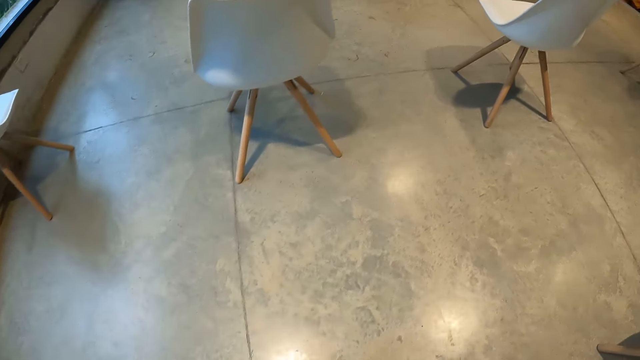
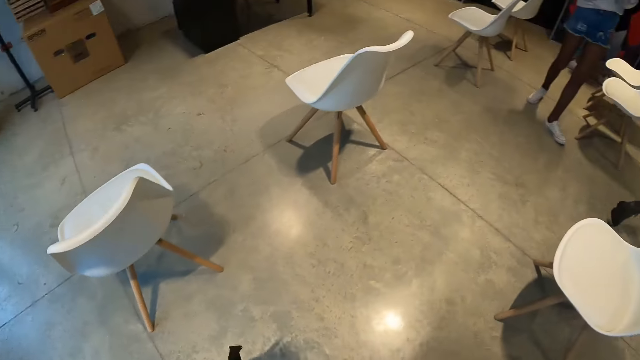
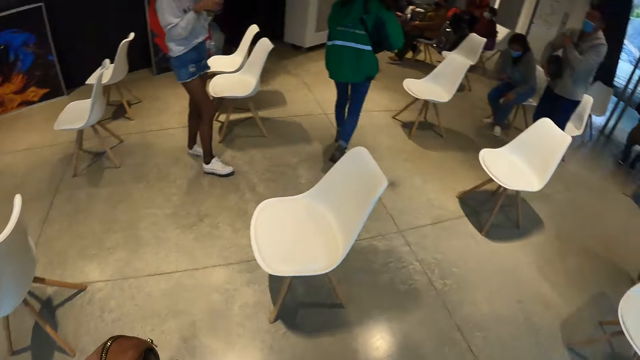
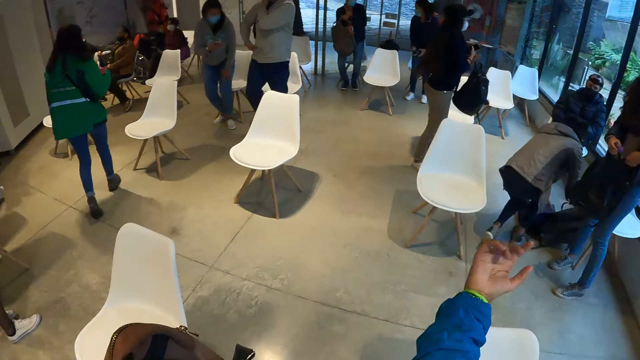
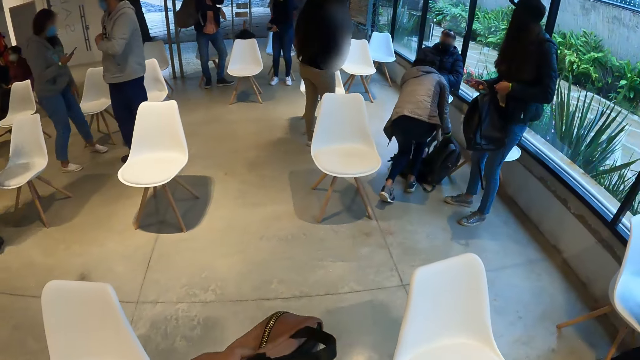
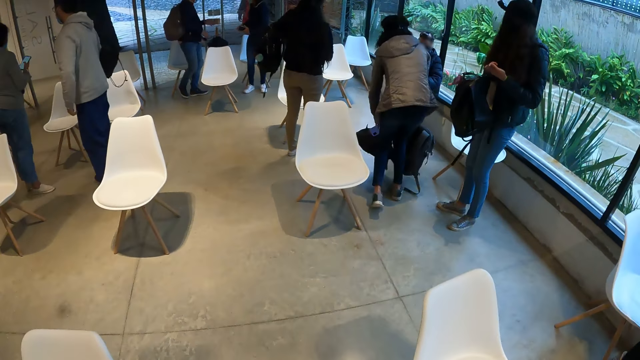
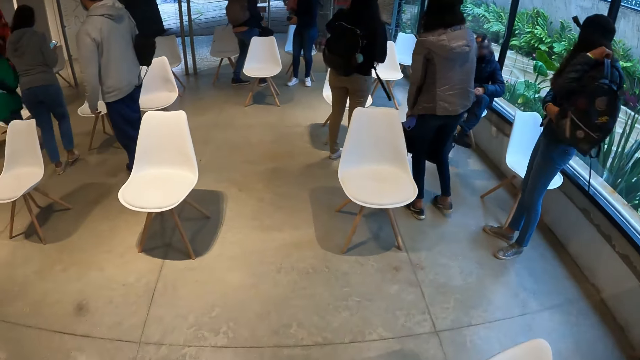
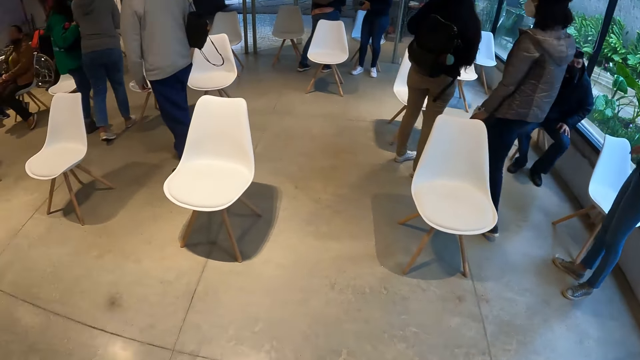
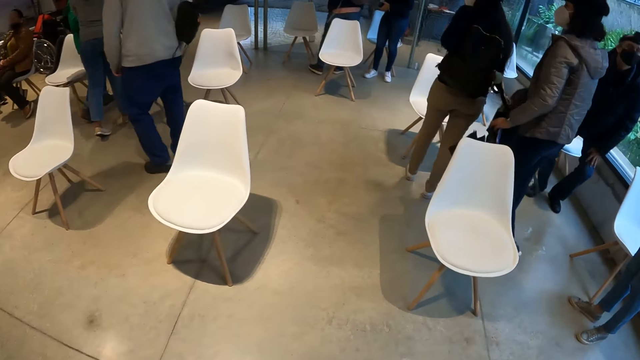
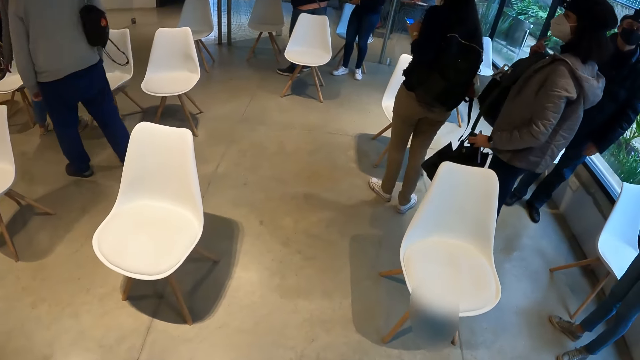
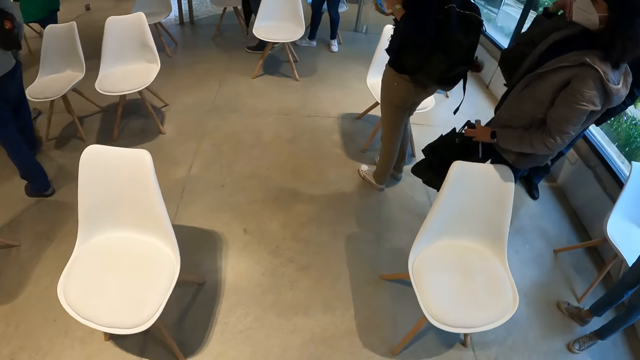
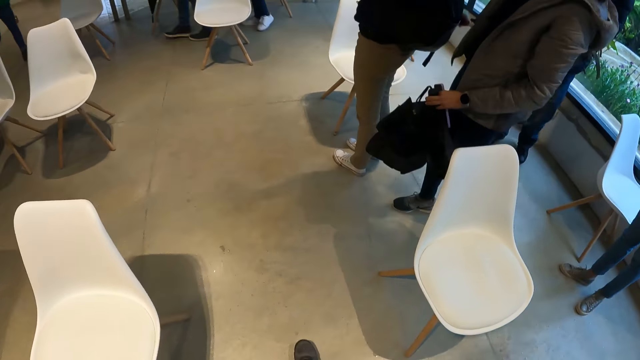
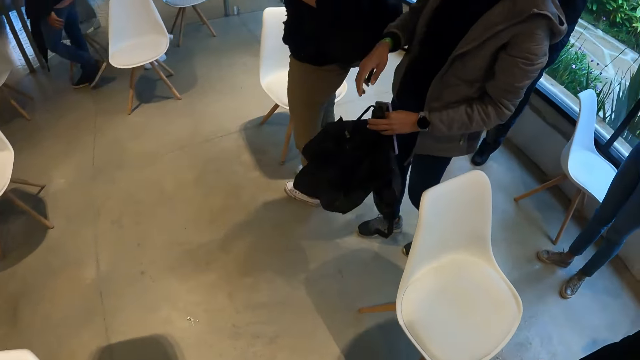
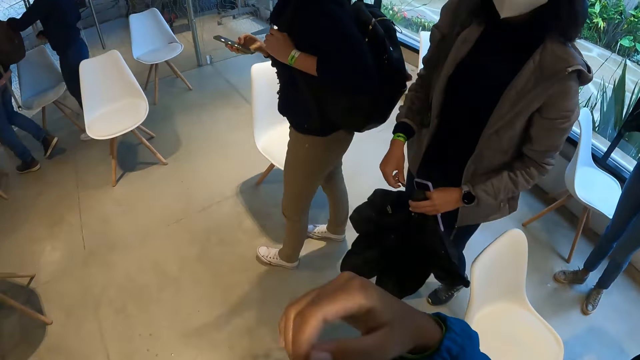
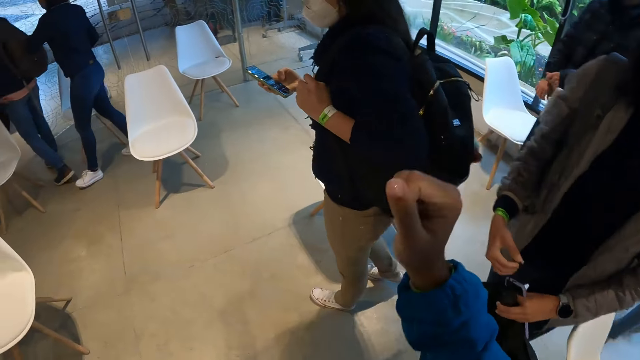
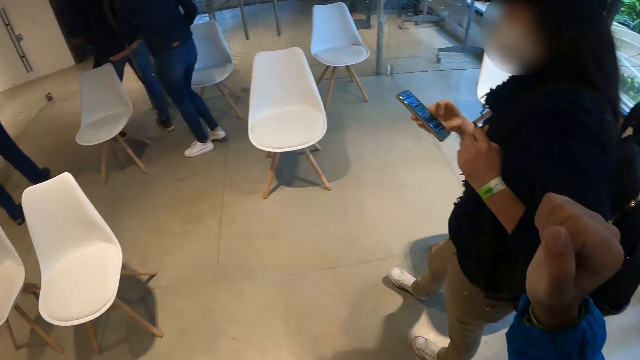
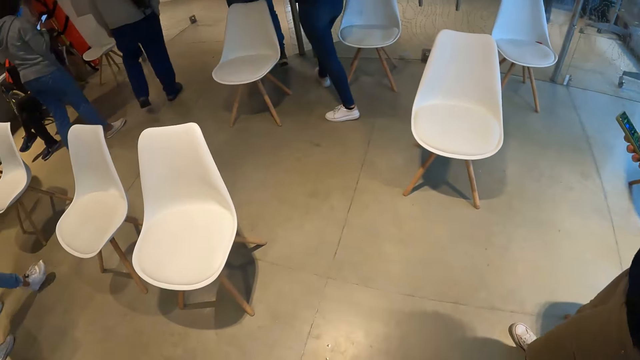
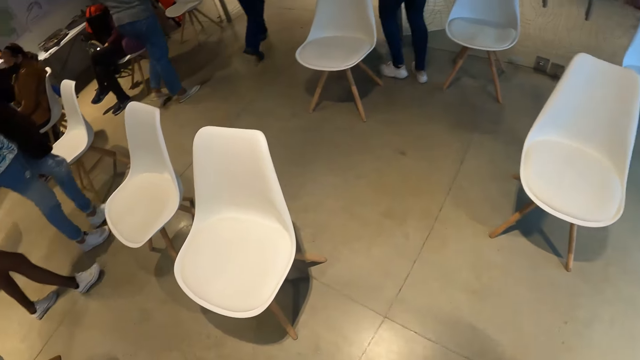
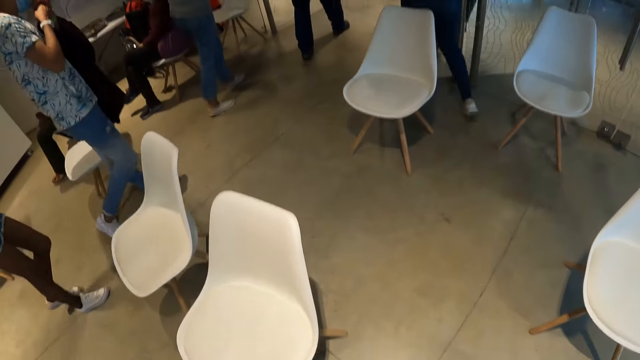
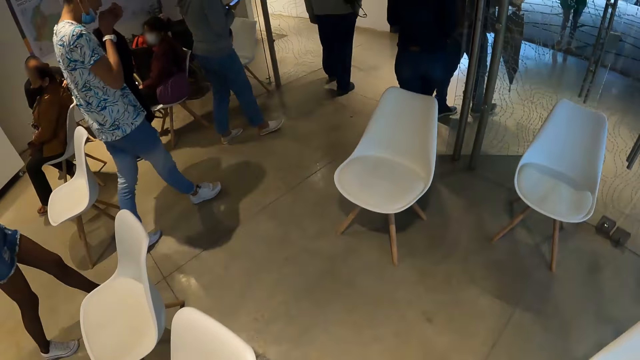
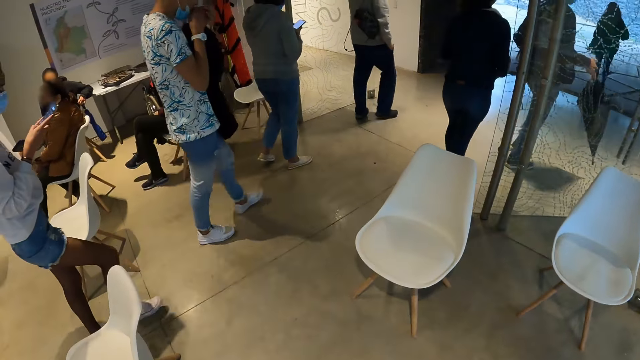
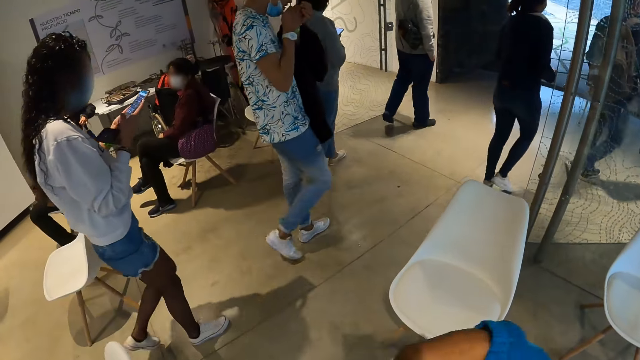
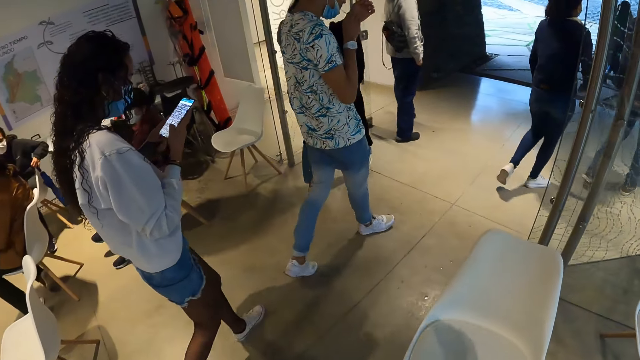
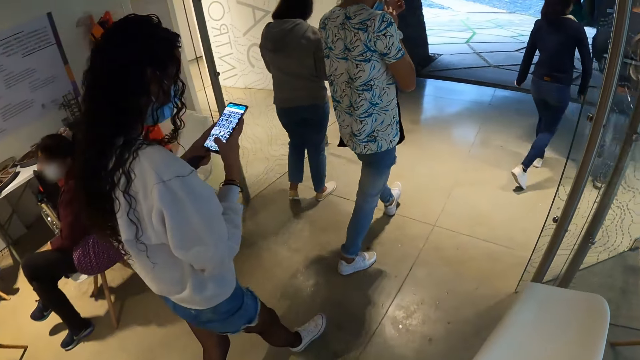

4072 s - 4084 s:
The camera wearer picks up her bag. She stands. A woman operates a phone with both hands. The camera wearer carries the bag. She moves around, folds her hand.

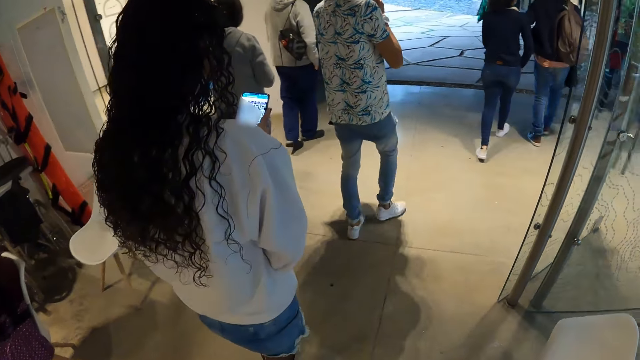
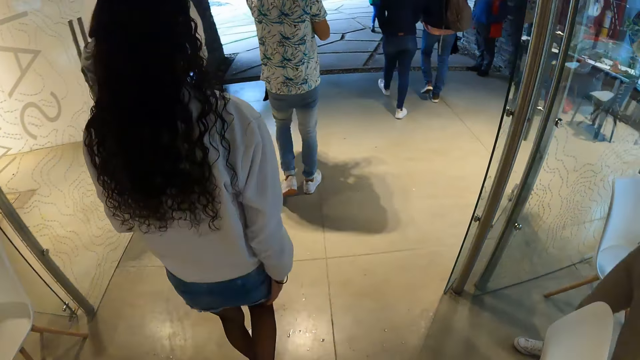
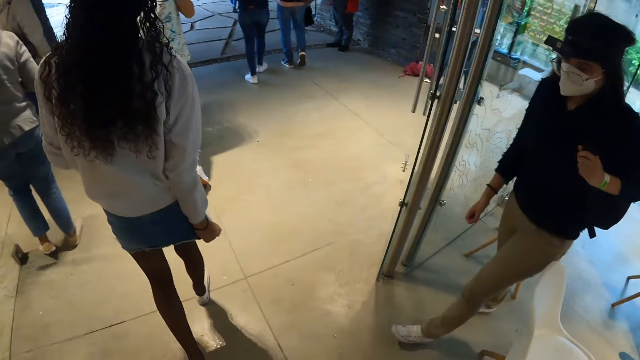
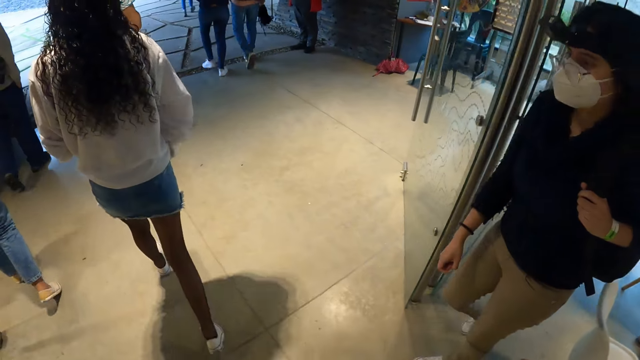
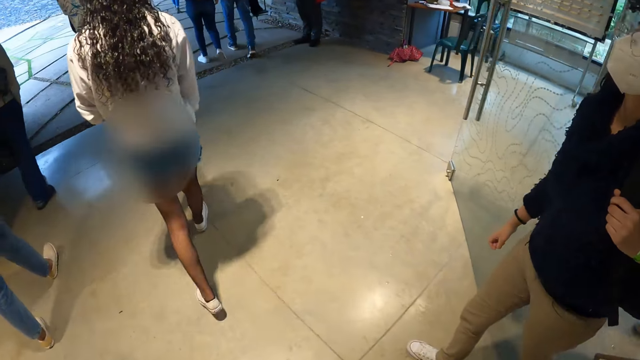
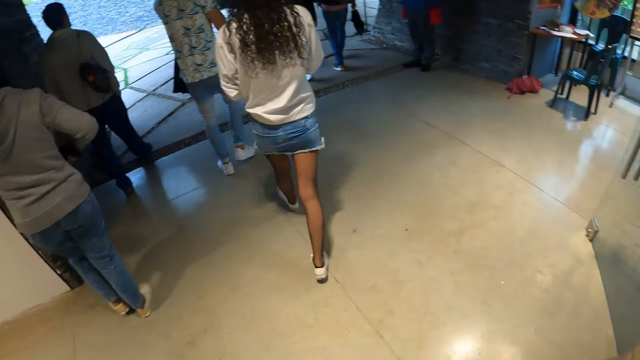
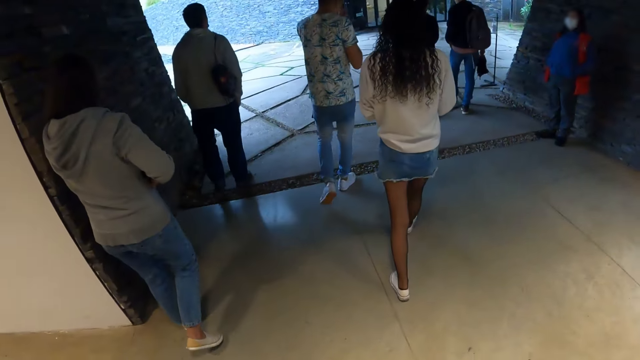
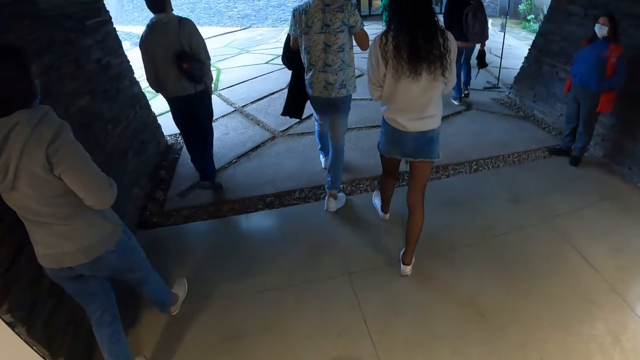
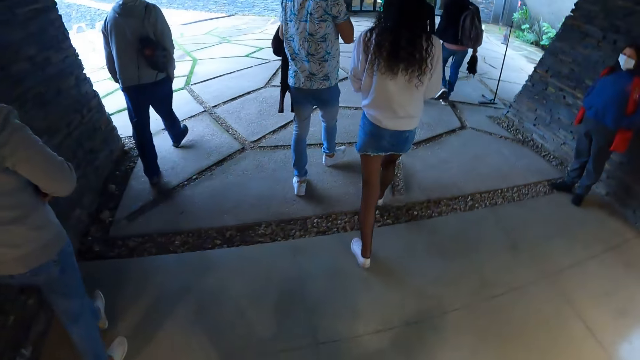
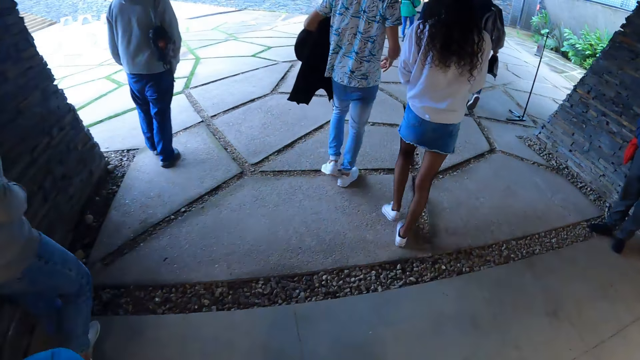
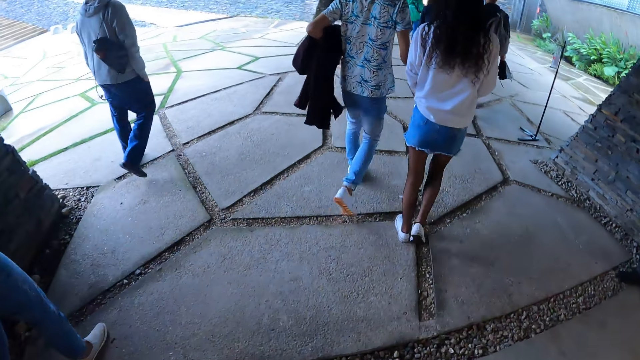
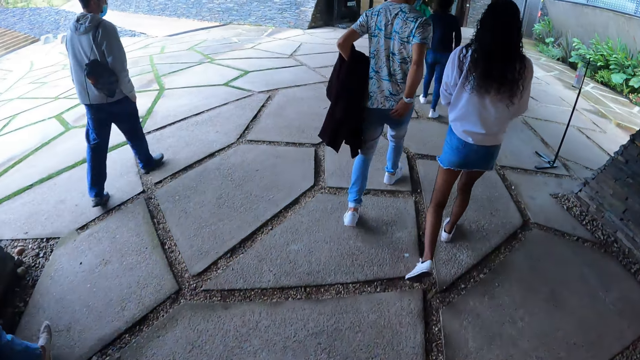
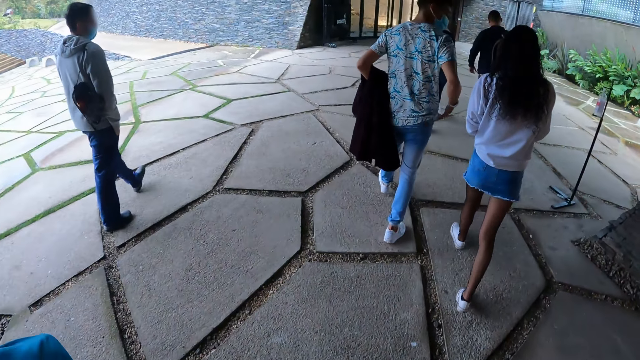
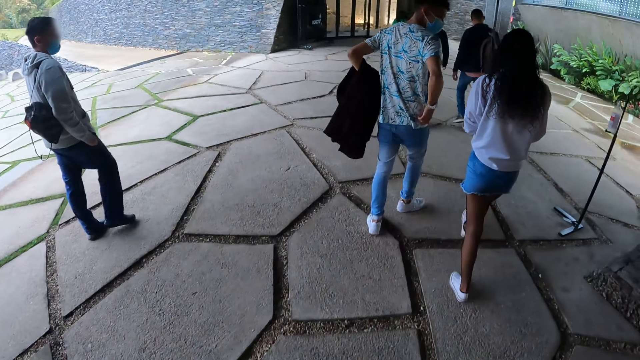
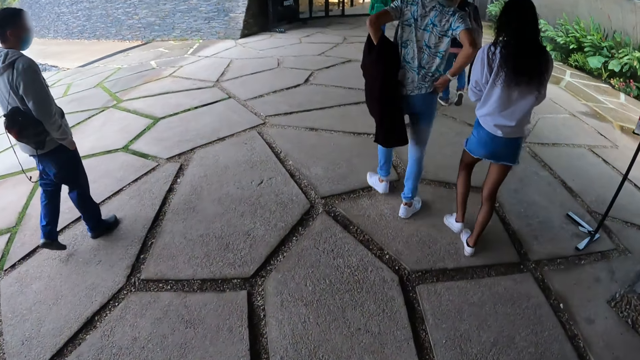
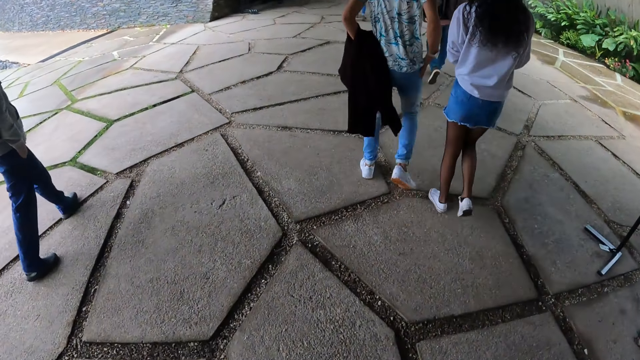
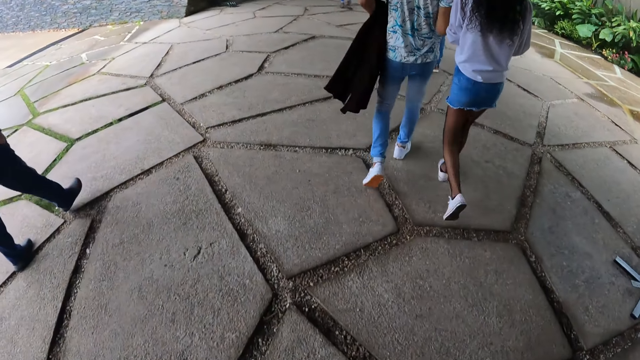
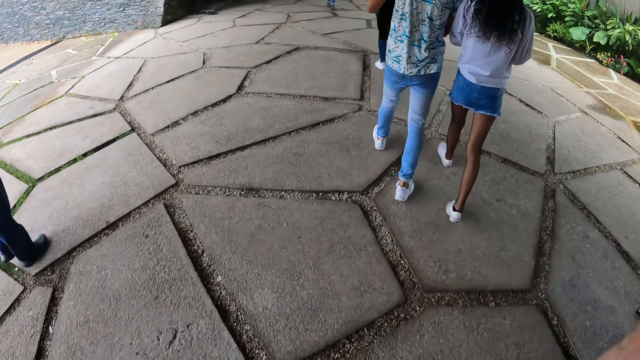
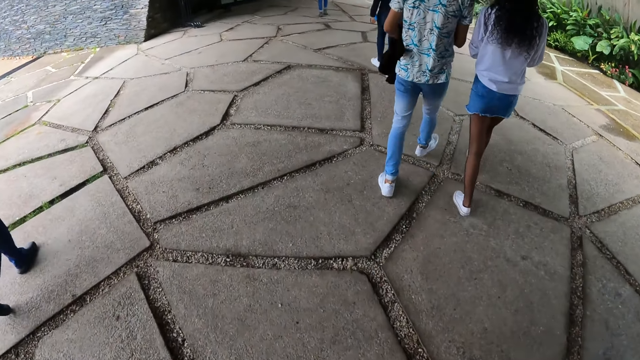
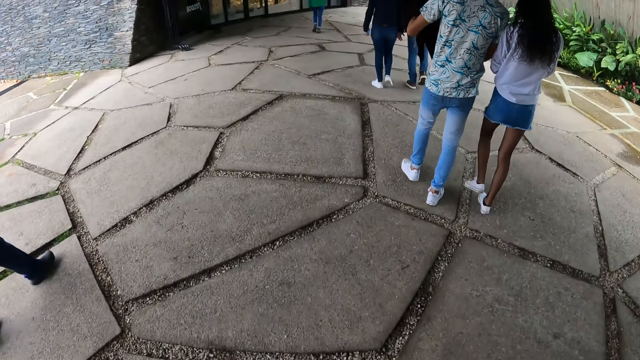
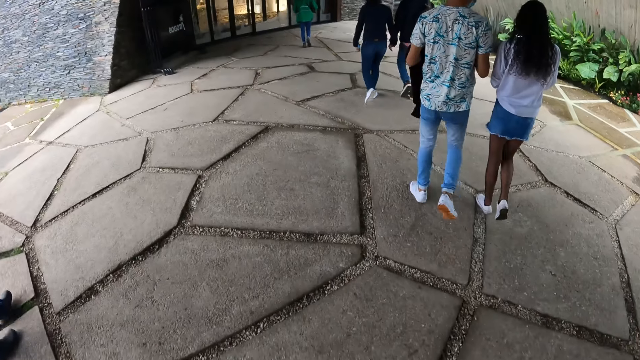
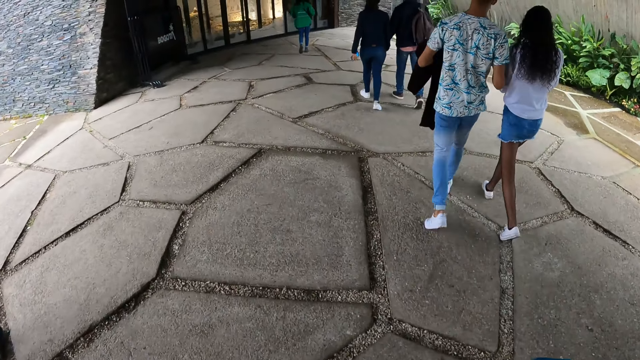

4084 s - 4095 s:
A man interacts with the woman.
